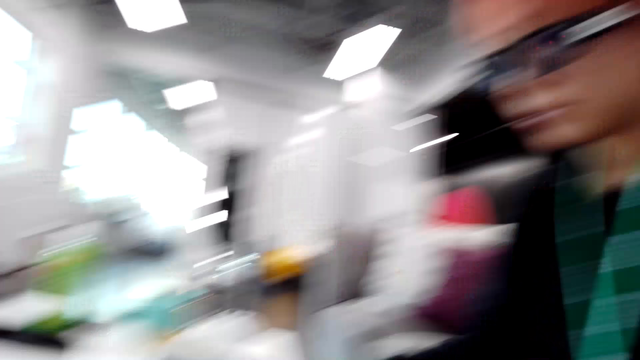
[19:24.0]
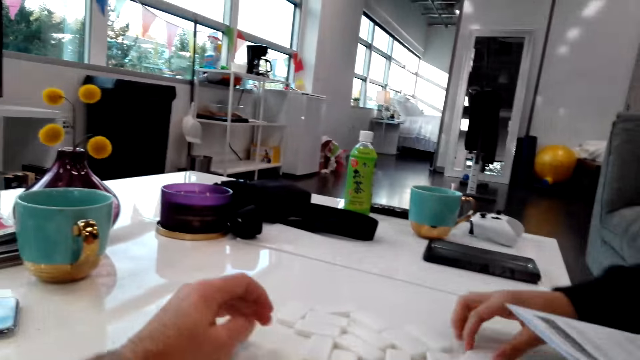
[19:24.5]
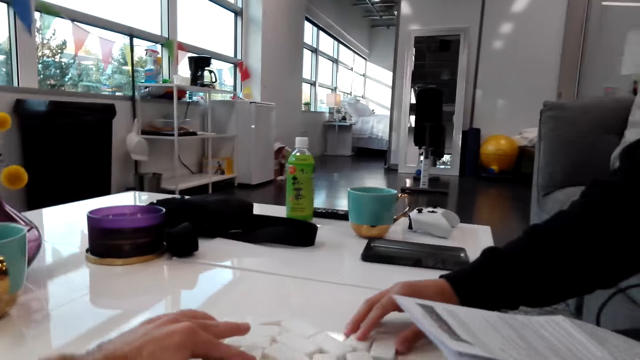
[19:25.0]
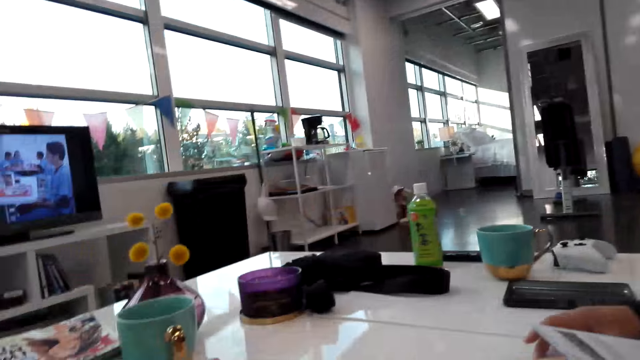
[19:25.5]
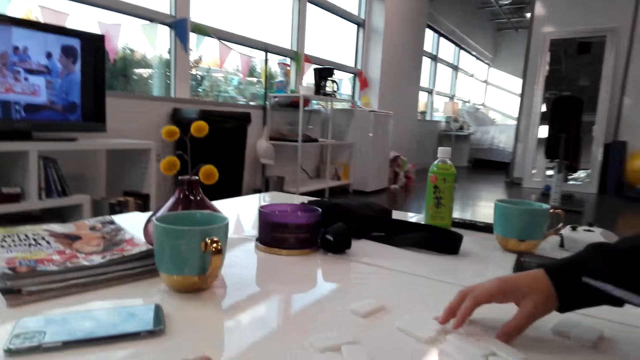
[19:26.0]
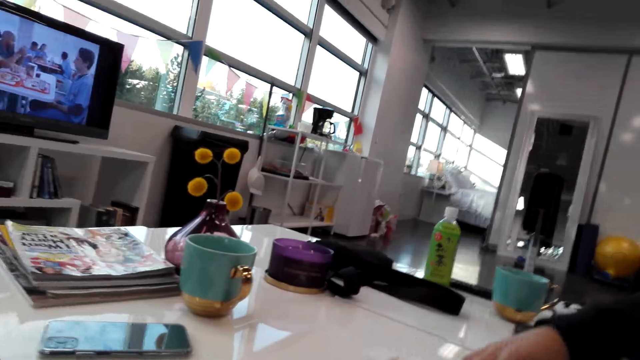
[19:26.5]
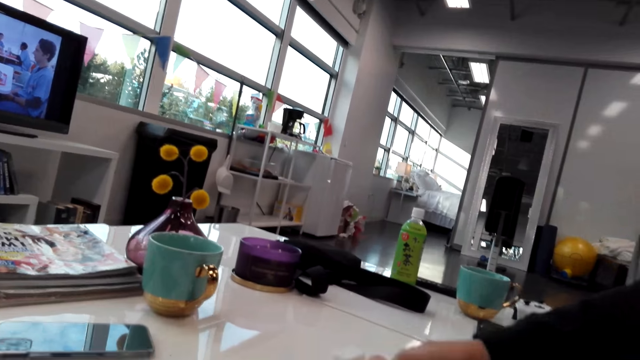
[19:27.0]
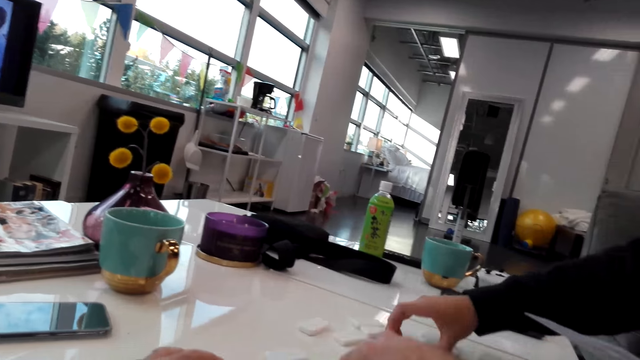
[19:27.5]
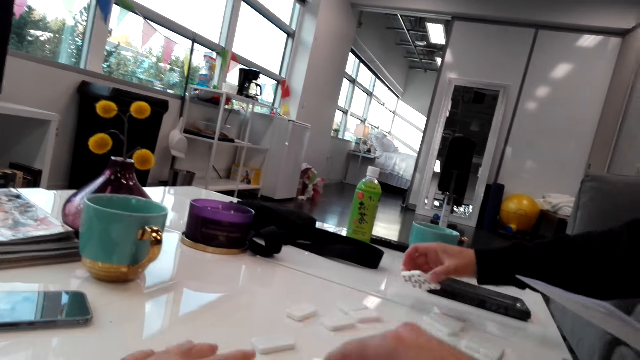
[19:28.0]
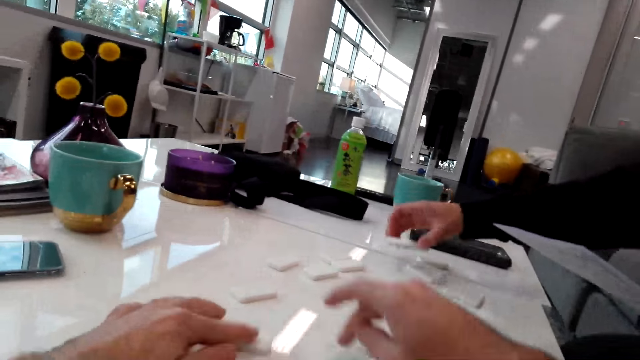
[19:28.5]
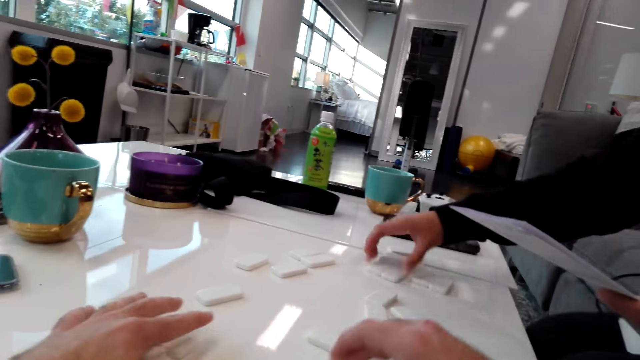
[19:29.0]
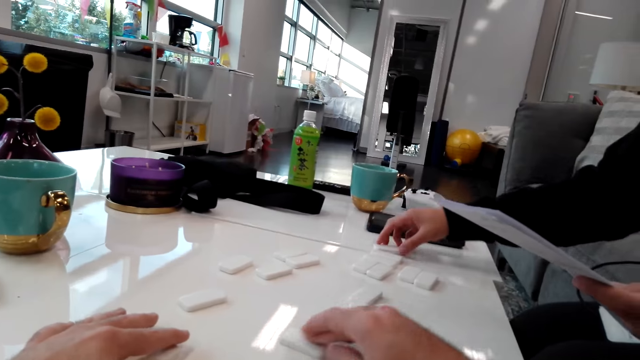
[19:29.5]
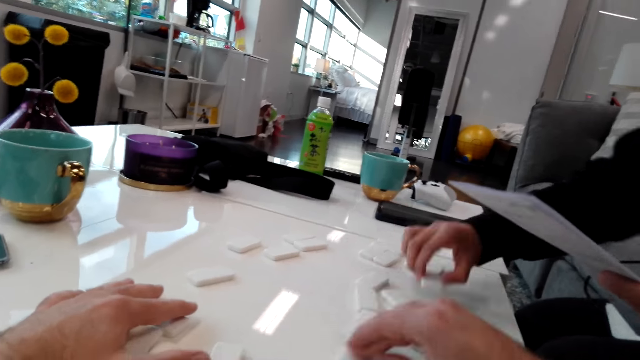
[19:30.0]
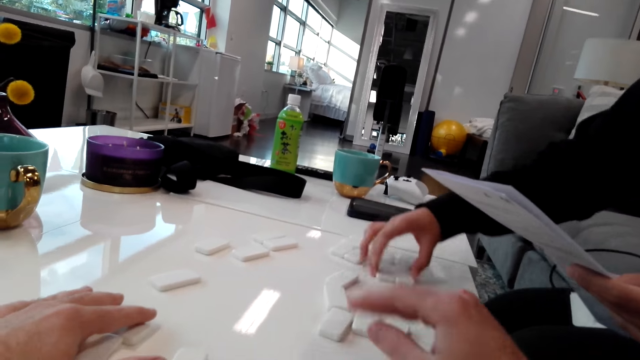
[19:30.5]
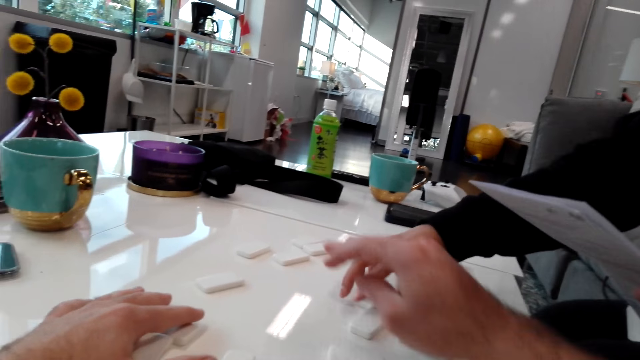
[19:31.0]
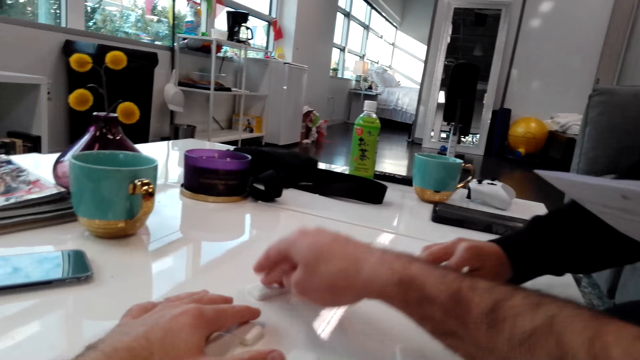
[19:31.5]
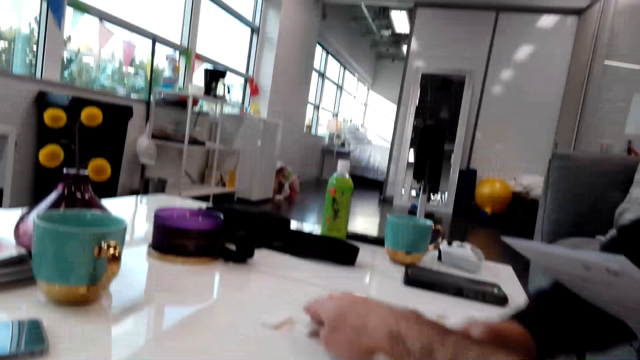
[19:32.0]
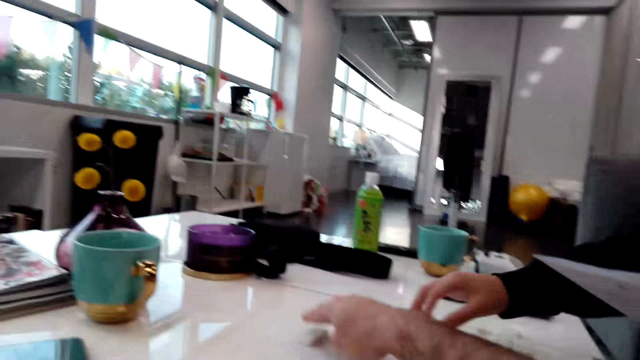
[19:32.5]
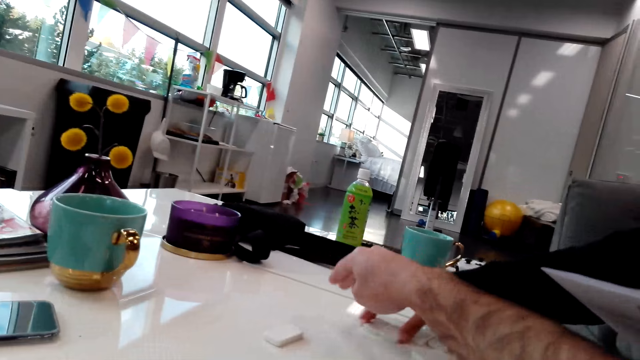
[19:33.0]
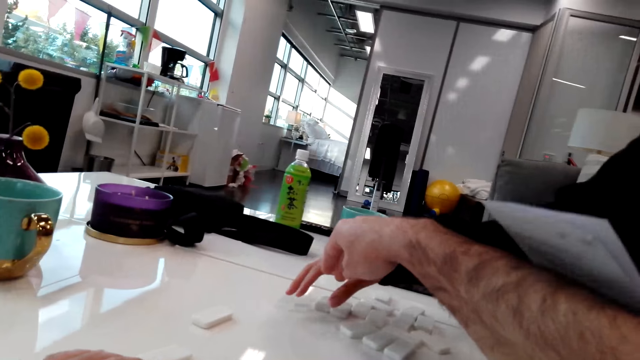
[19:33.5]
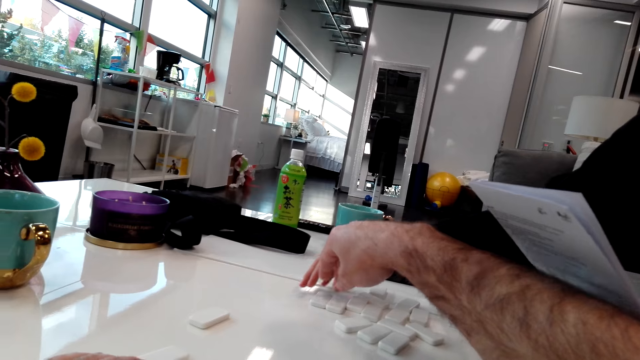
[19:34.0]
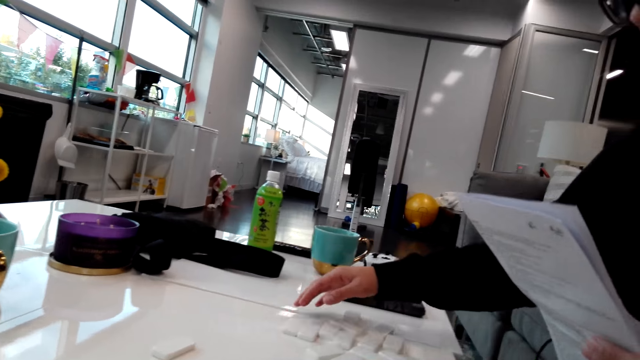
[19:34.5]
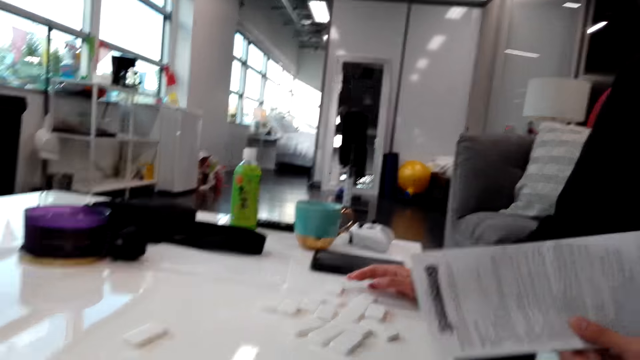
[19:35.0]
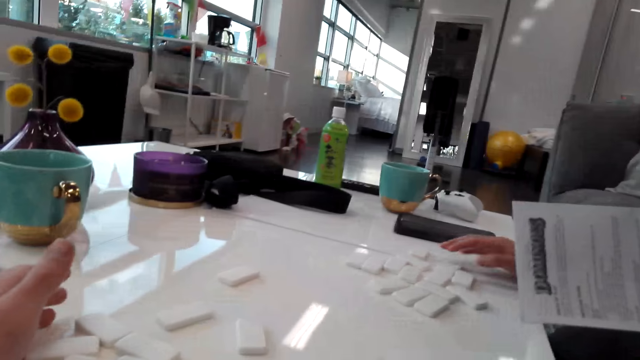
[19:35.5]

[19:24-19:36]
A person reads the paper. The camera wearer looks around and talks to the person. The person counts the dominoes on the table. The camera wearer collects the dice on the table. The person collects the dice on the table. The camera wearer collects the dice on the table. They talk to the person.

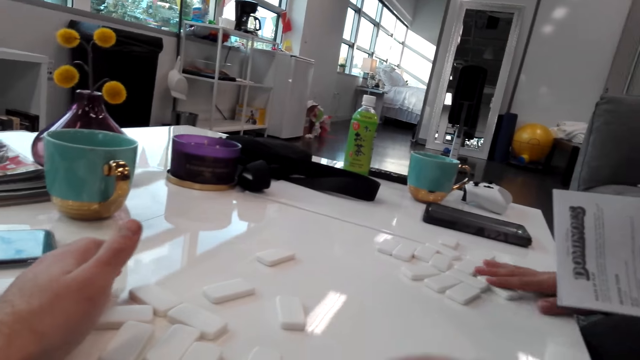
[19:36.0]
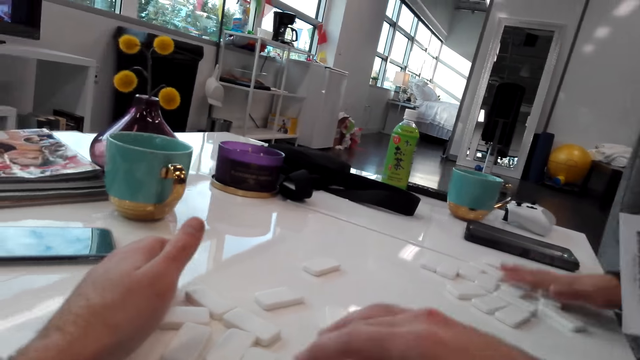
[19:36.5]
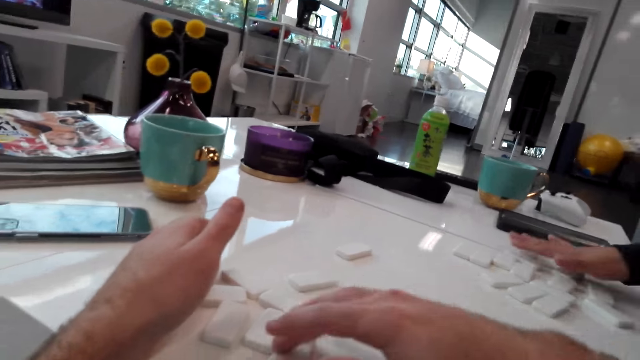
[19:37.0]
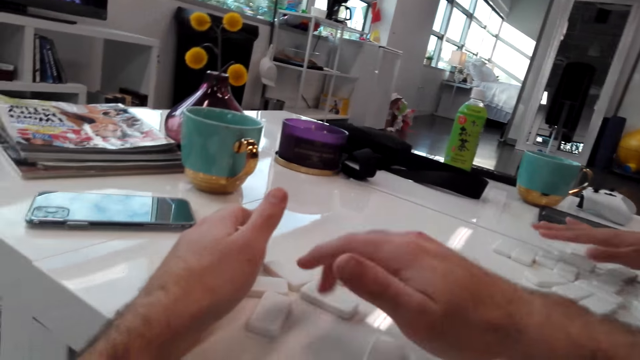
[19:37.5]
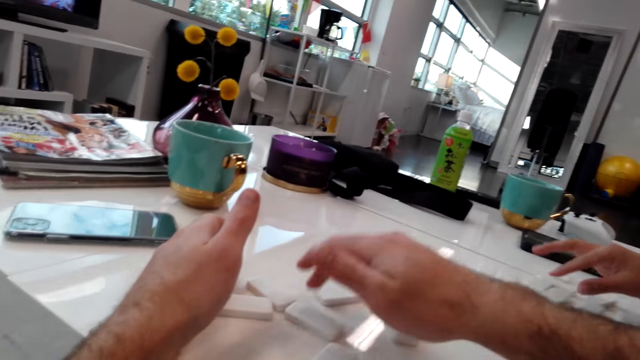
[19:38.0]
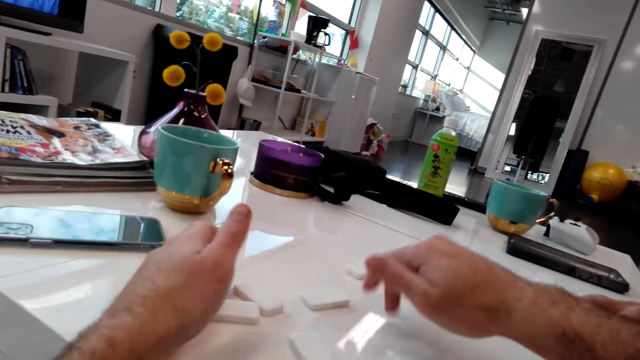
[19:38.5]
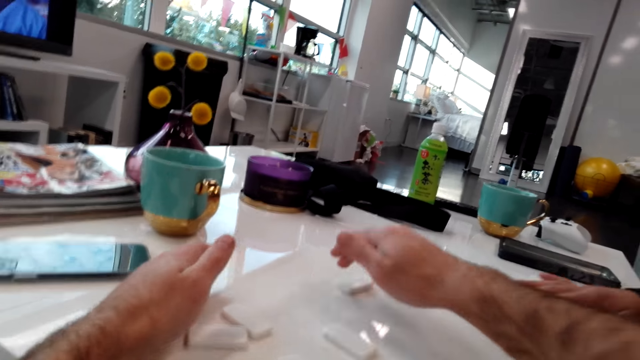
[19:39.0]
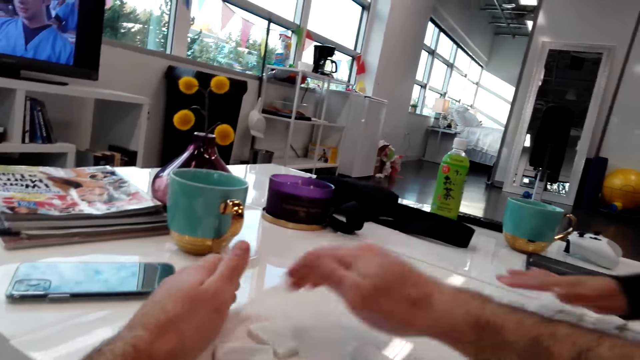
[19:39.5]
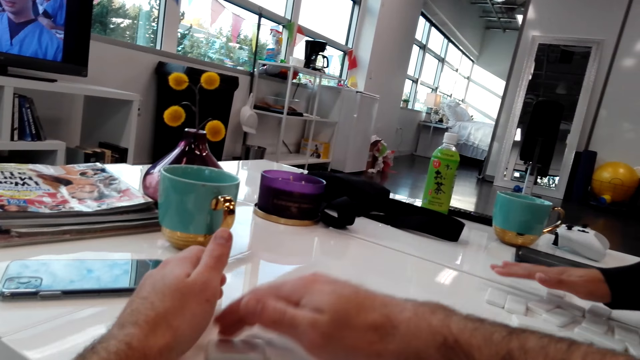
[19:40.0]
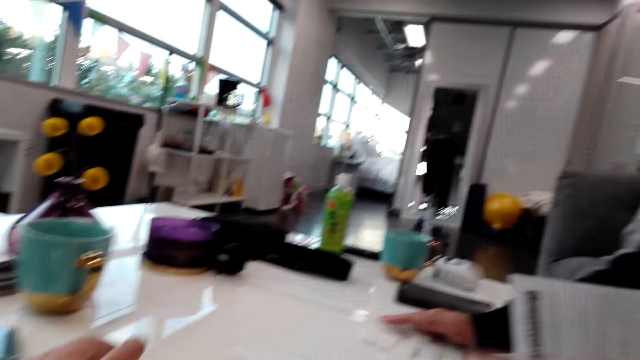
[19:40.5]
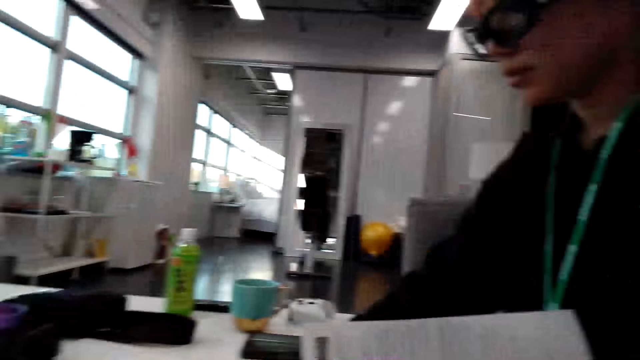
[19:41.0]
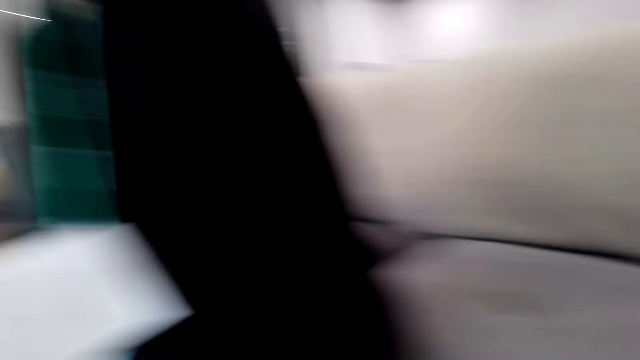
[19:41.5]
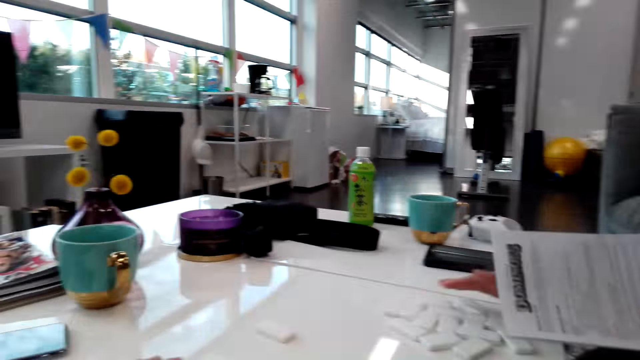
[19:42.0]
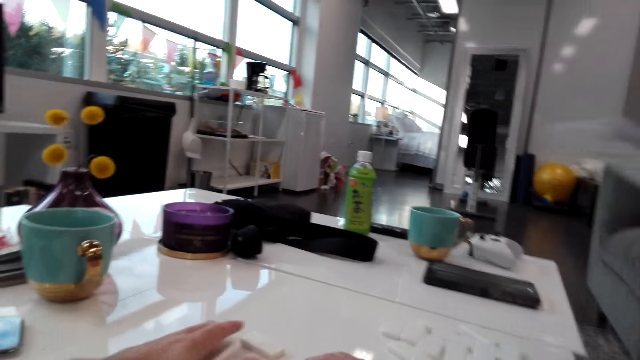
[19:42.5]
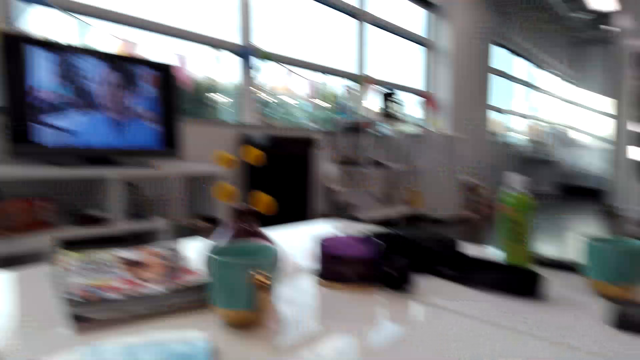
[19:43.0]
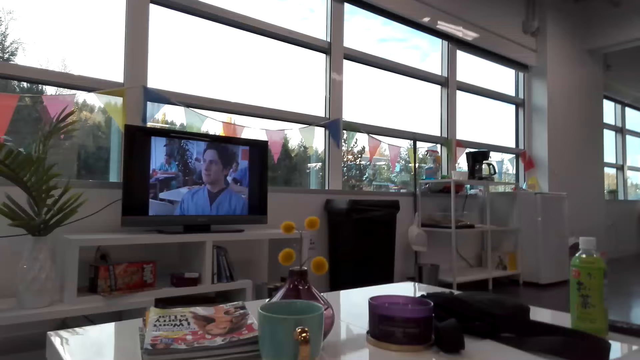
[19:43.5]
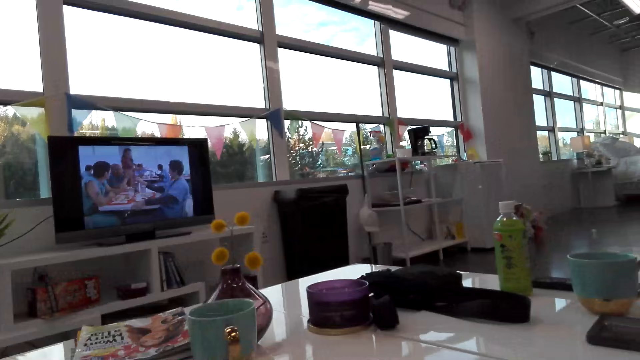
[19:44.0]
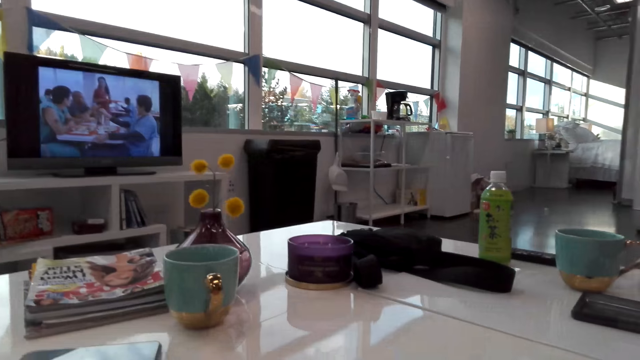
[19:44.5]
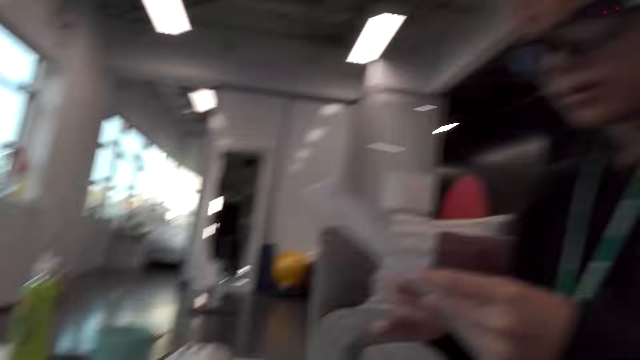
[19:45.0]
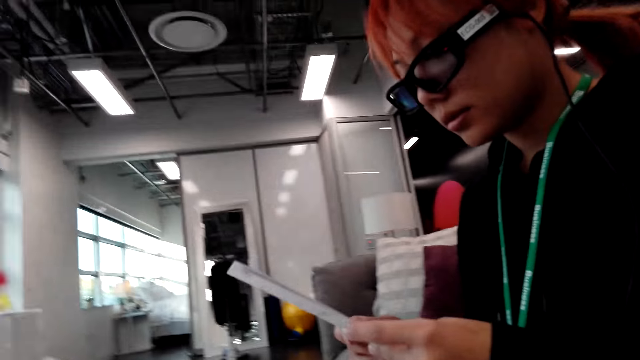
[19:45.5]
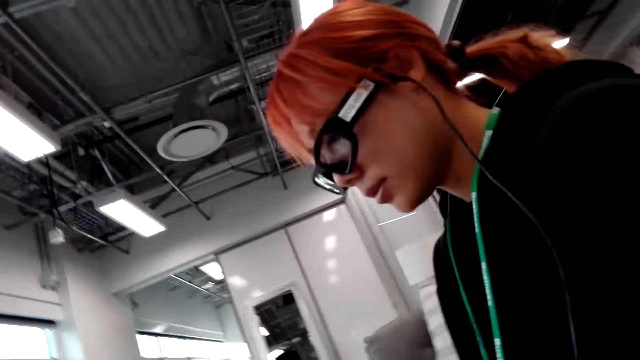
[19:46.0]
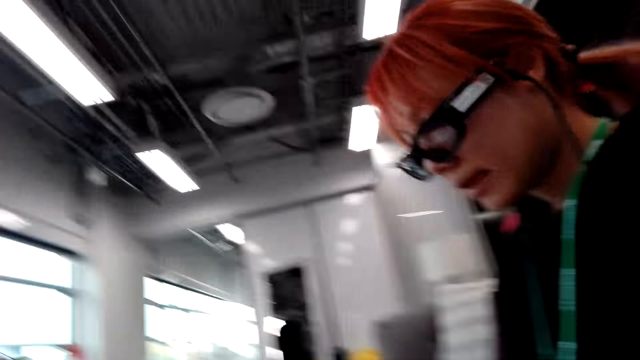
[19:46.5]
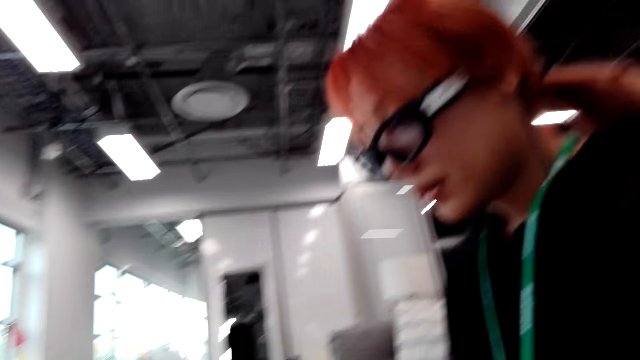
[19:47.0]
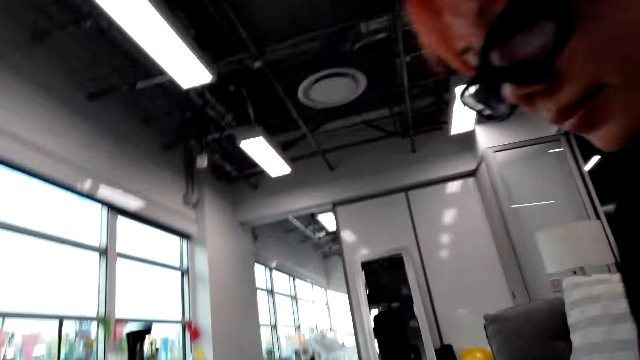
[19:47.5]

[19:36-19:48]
The person spreads the dice on the table. The camera wearer counts the dice on the table. They look around and talk to the person. The person reads the paper.
